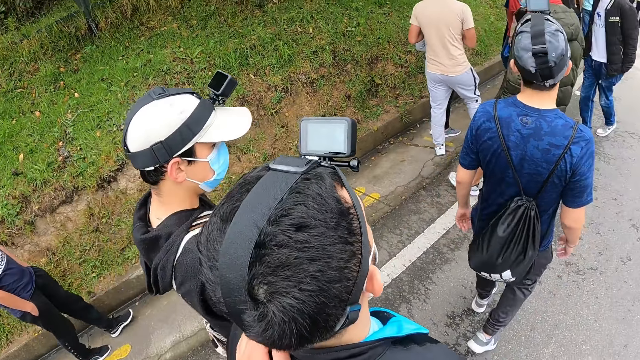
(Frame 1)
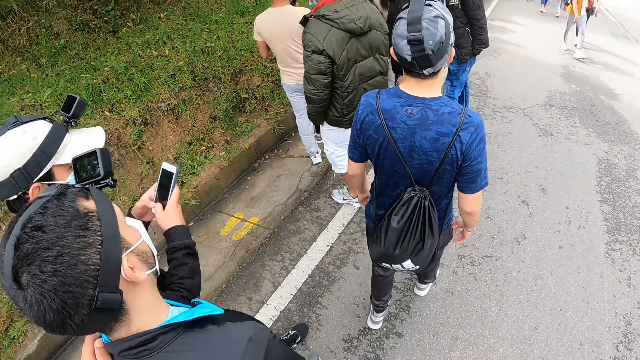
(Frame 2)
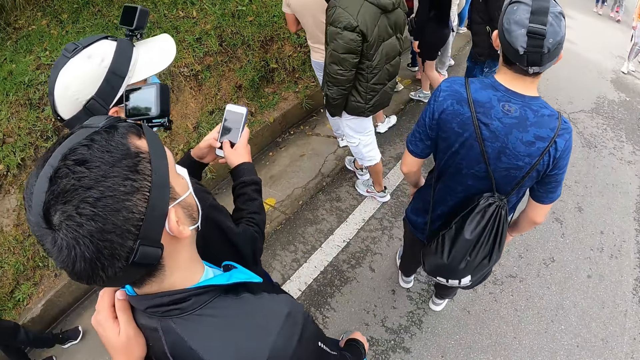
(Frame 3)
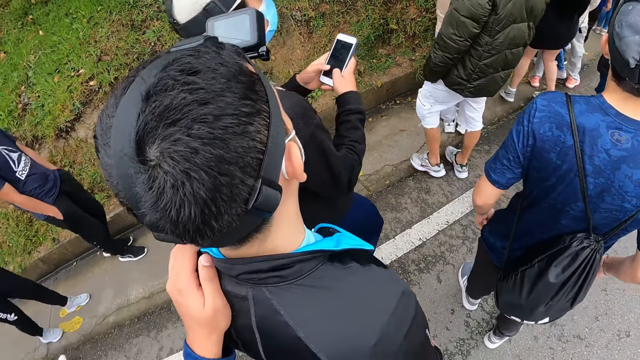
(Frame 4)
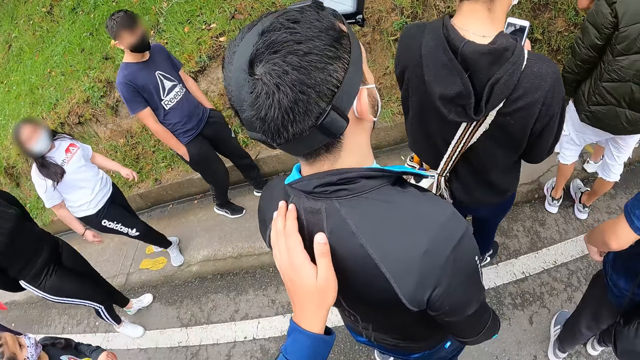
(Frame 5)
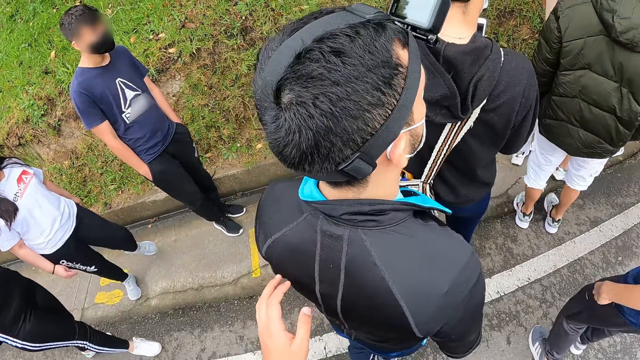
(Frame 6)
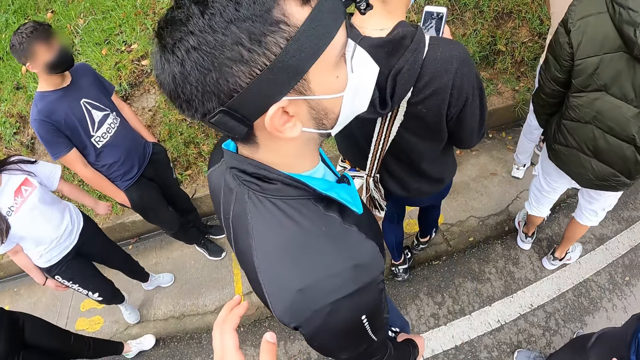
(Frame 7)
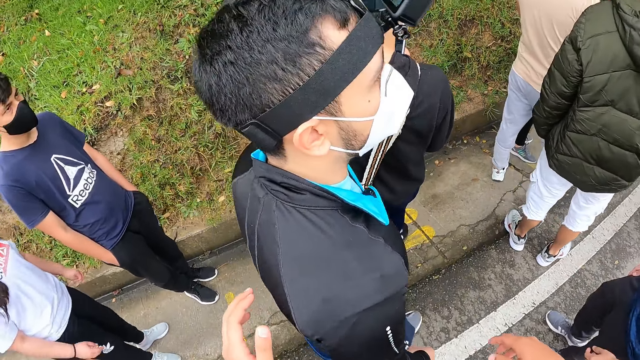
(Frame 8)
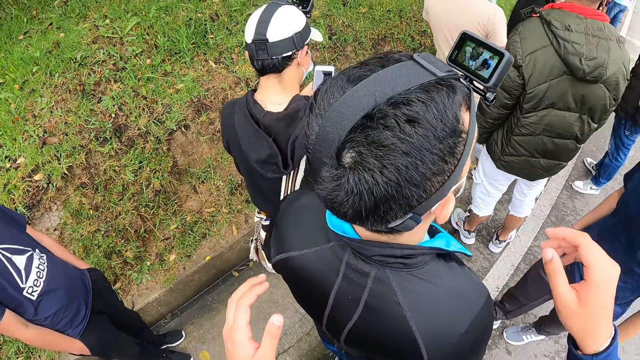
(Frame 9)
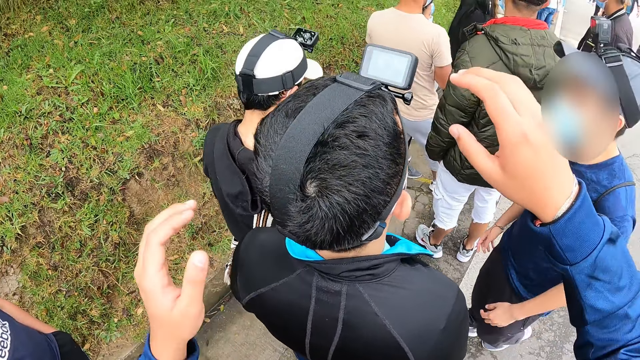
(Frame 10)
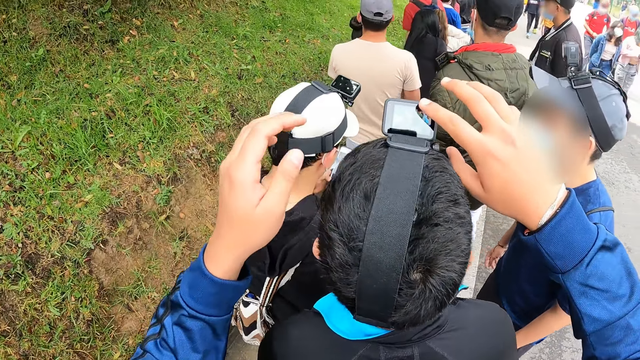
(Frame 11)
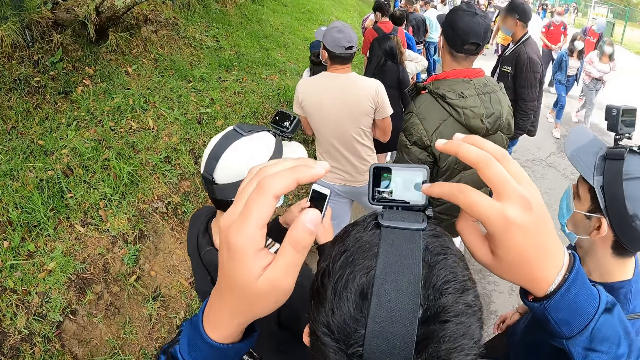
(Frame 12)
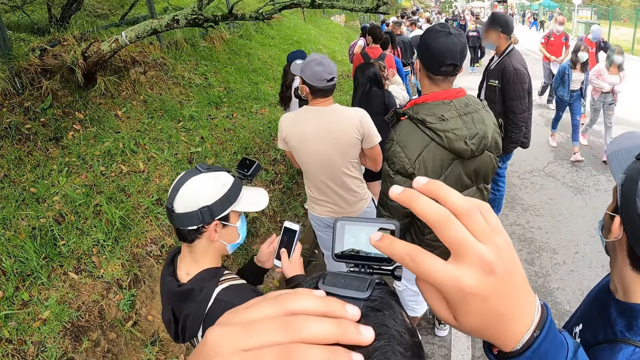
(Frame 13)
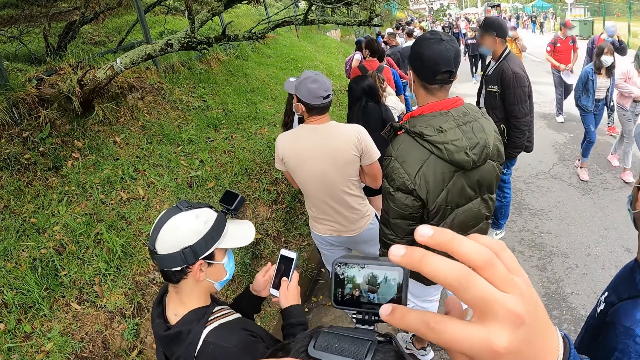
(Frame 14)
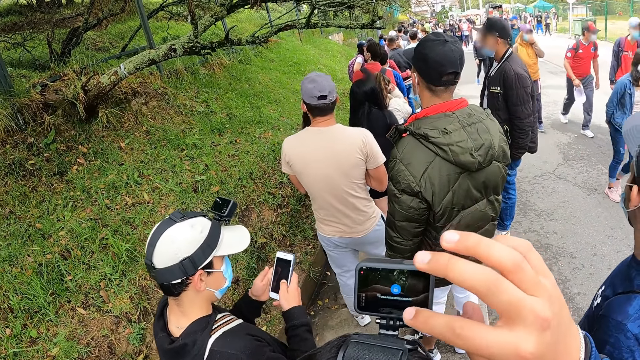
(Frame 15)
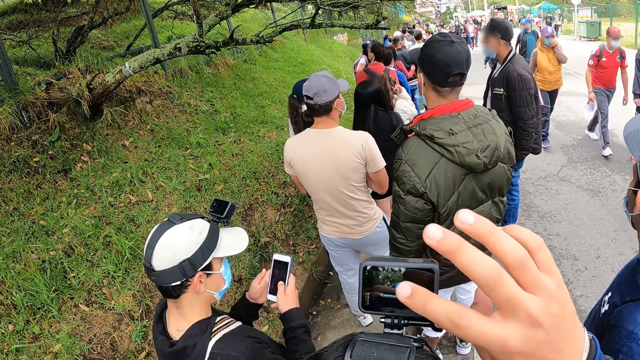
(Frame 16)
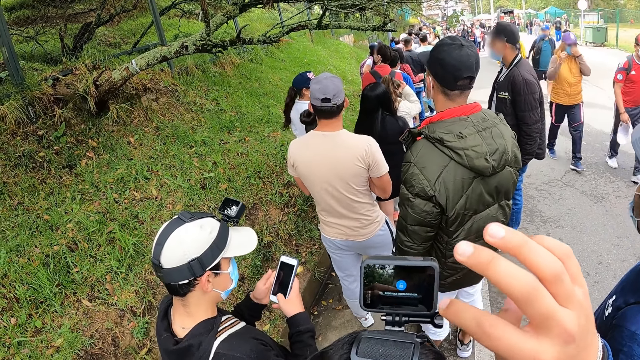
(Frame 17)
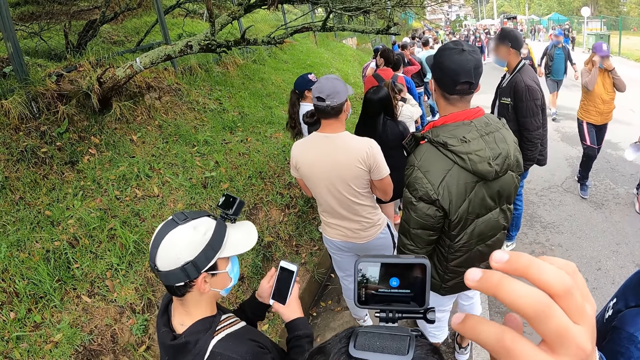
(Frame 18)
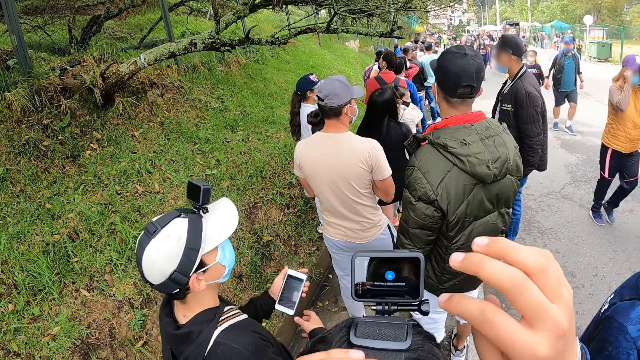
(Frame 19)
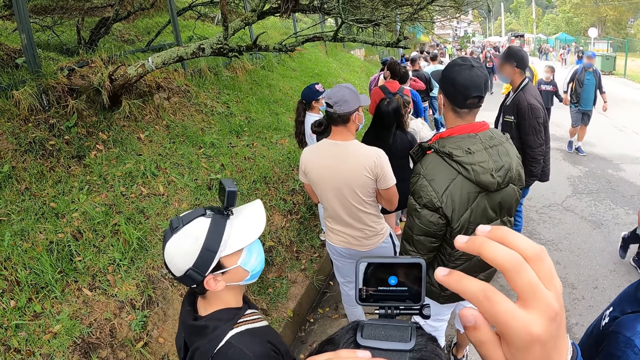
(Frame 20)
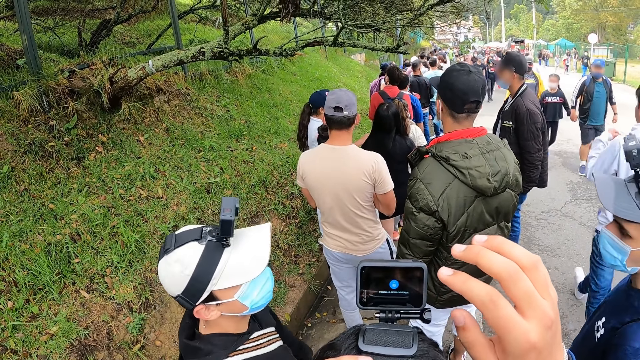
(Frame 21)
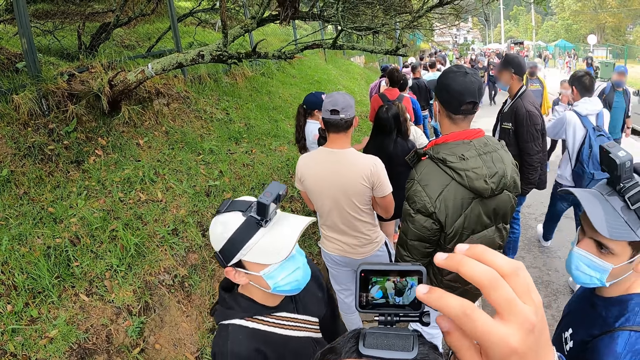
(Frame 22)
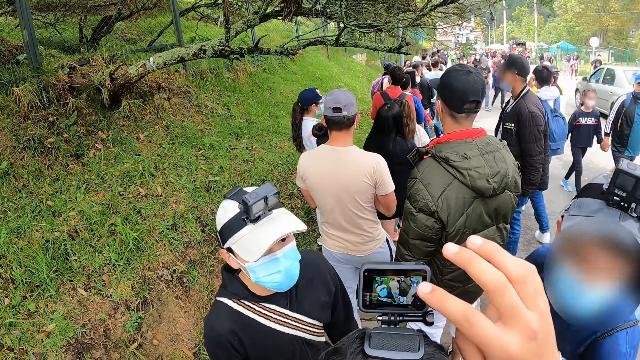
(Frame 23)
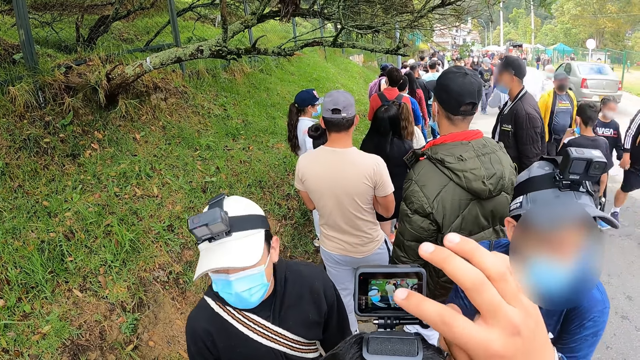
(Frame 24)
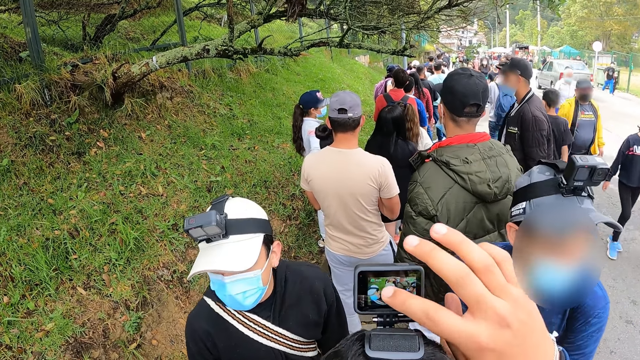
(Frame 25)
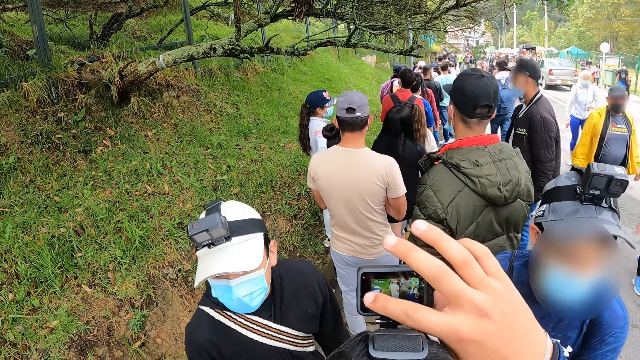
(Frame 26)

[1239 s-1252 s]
The camera wearer places his left hand on a man's back. He sets the camera on the man's head with his right index finger. He presses the camera. He places his left hand on the man's head. Another man drops his left hand.

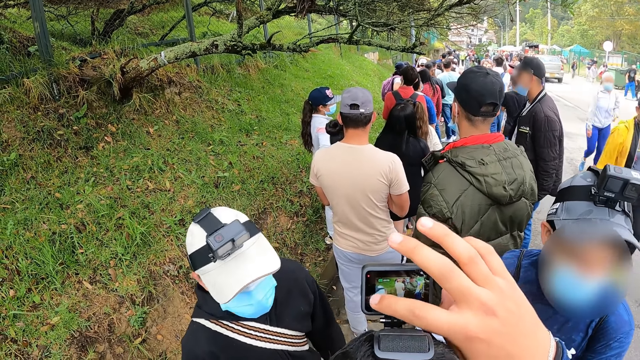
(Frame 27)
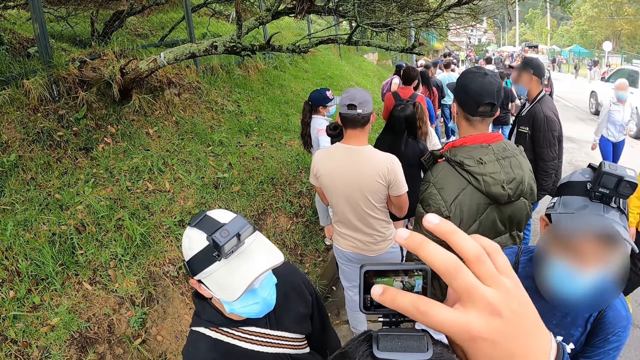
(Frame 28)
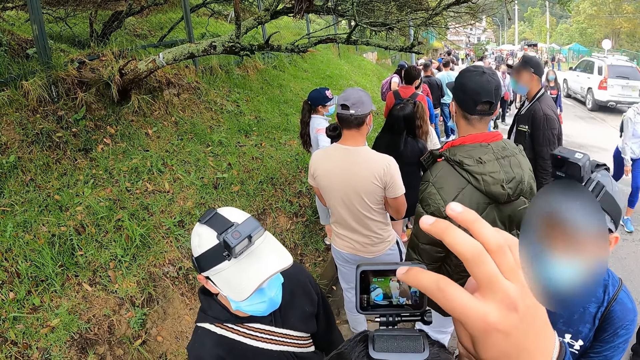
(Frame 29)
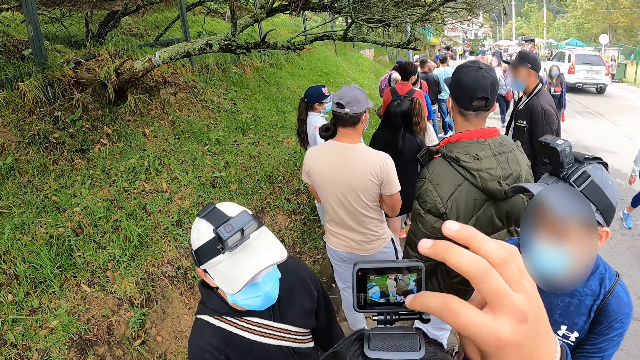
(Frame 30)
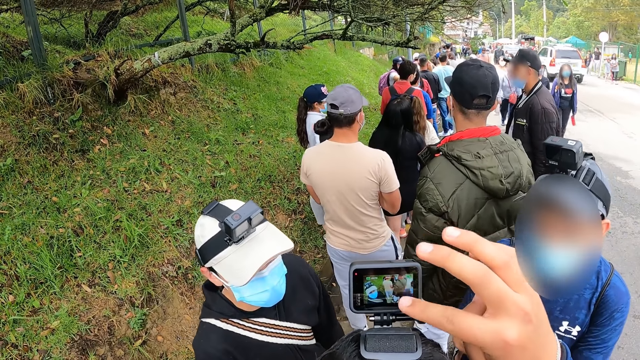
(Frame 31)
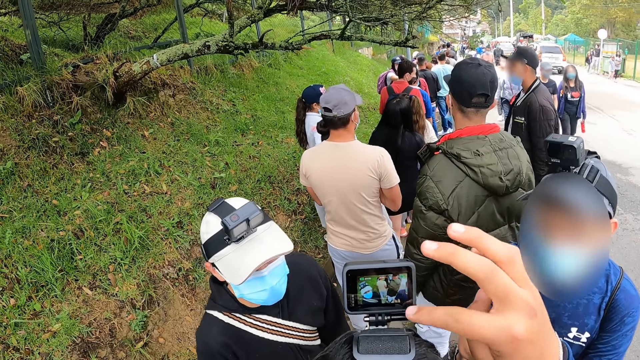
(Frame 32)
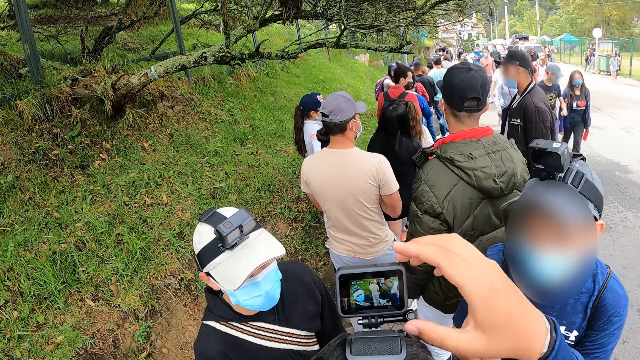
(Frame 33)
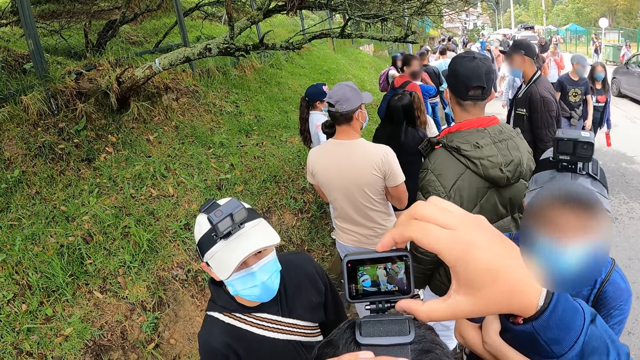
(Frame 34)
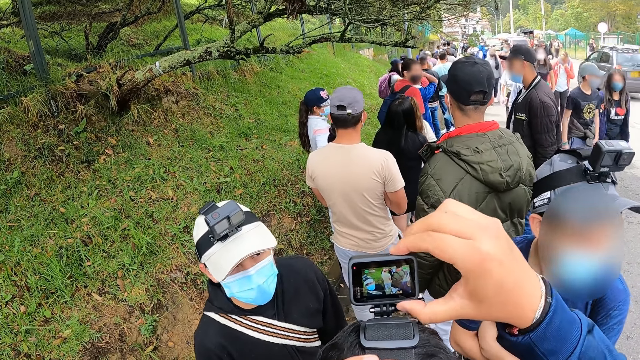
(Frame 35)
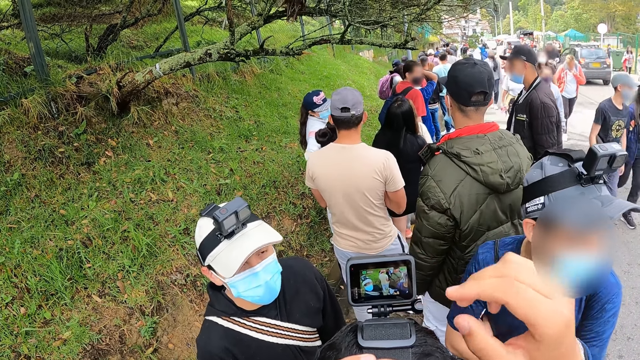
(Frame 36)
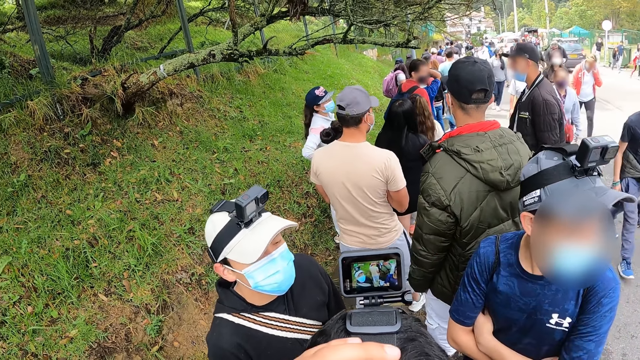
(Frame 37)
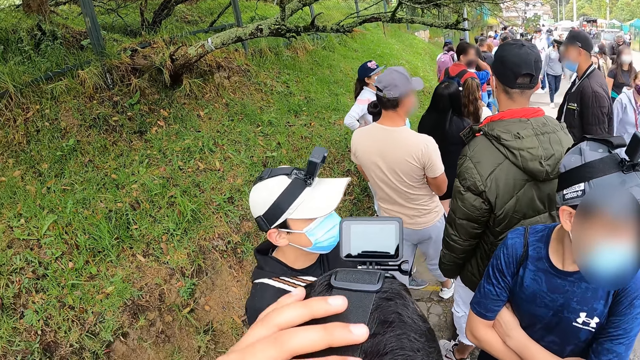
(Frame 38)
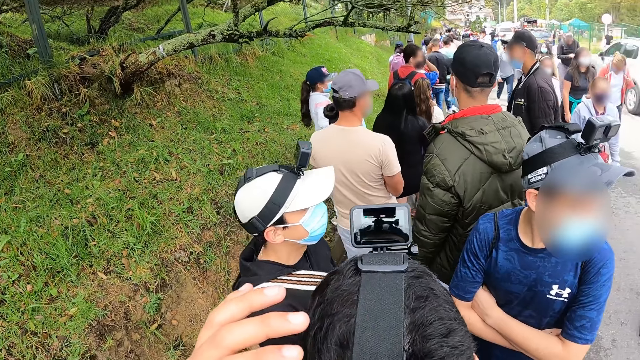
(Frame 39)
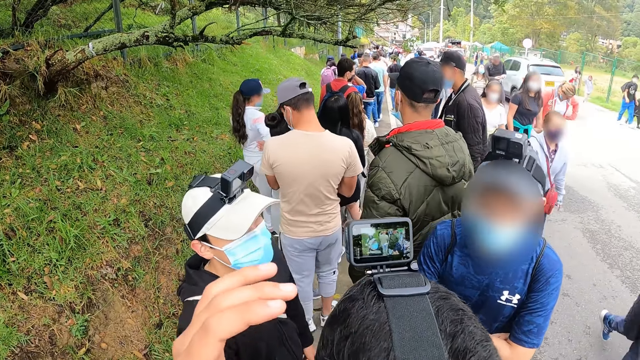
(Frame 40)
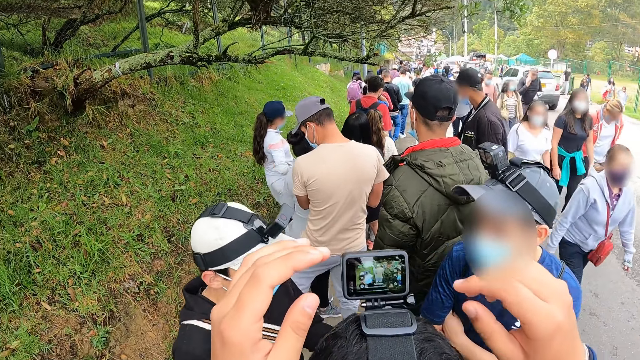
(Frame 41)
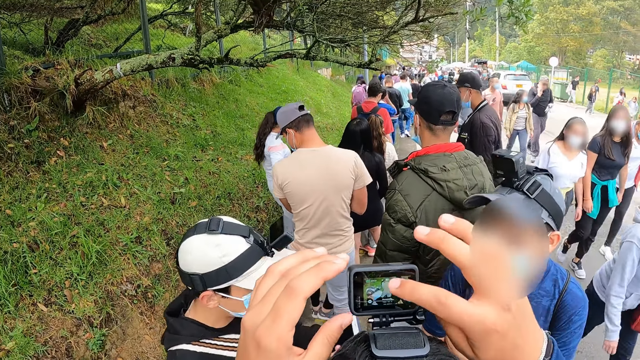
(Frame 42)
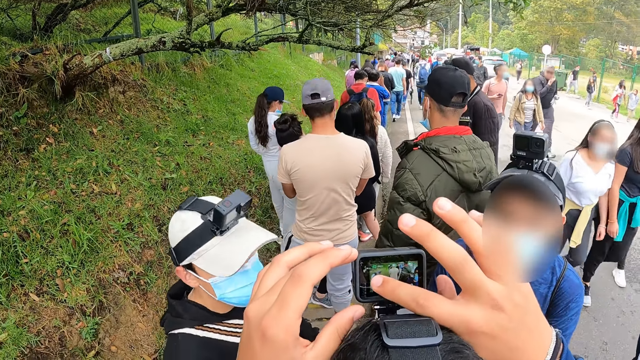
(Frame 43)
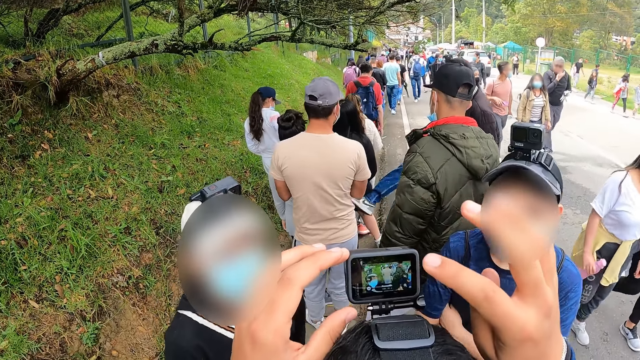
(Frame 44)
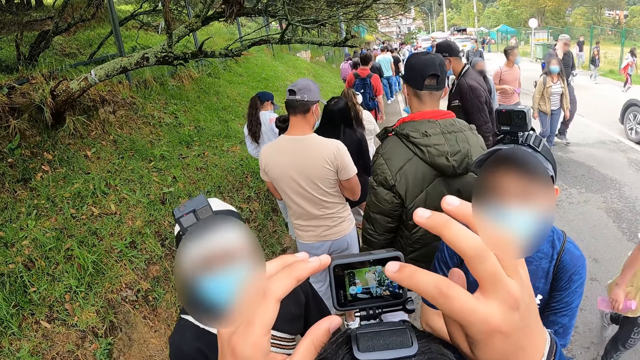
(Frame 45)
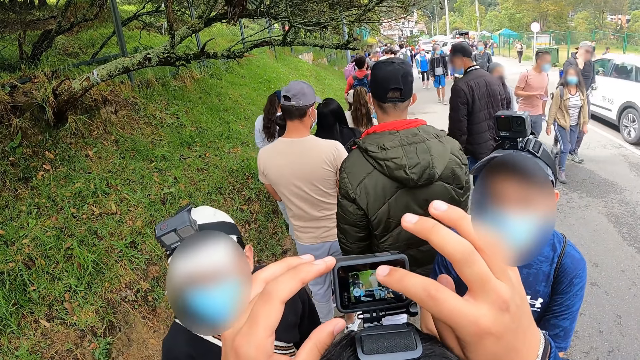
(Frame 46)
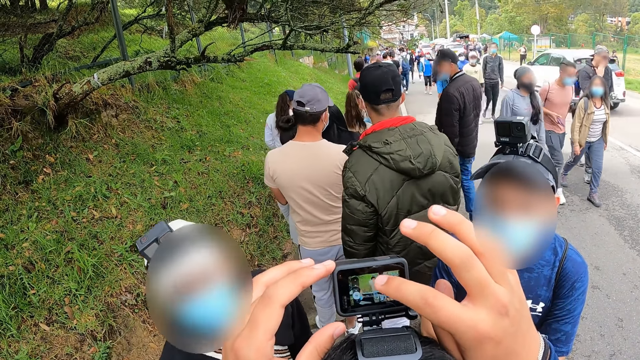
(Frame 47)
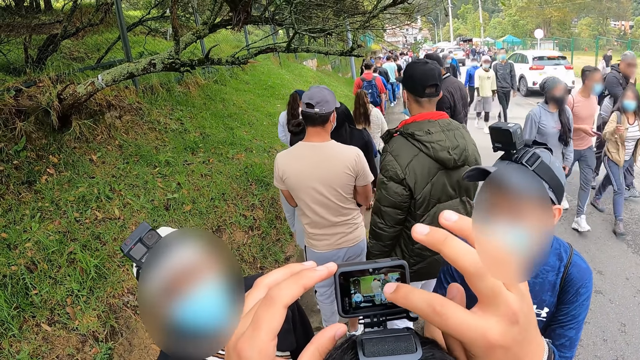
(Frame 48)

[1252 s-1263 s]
The camera wearer holds the camera on a man's head with his right hand. He sets the camera on the man's head with his right index finger. He holds the camera on the man's head with his left hand.
